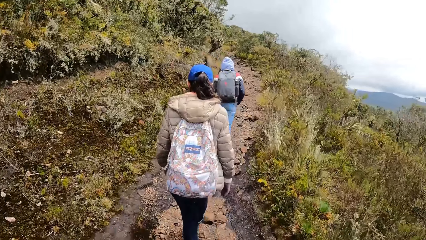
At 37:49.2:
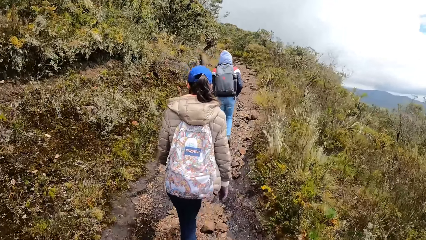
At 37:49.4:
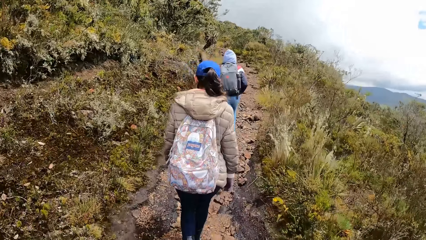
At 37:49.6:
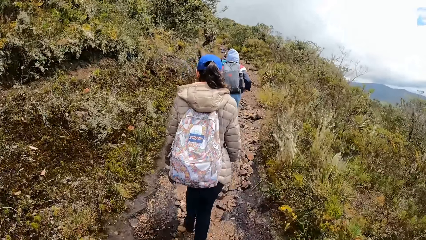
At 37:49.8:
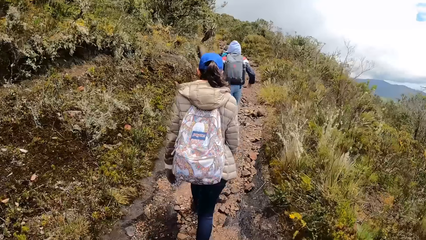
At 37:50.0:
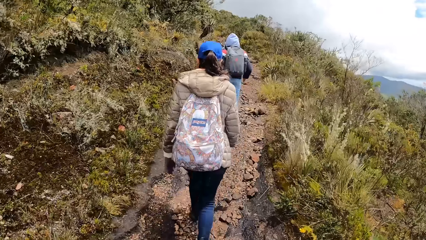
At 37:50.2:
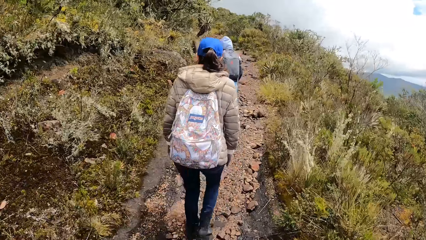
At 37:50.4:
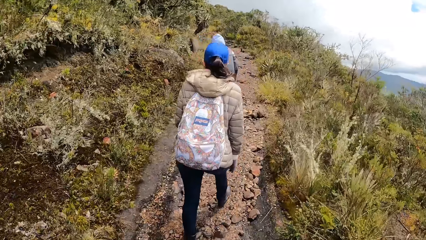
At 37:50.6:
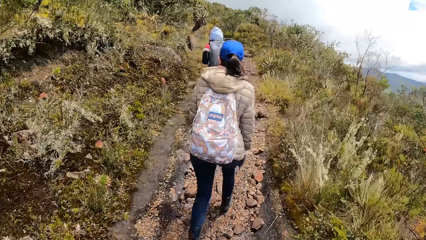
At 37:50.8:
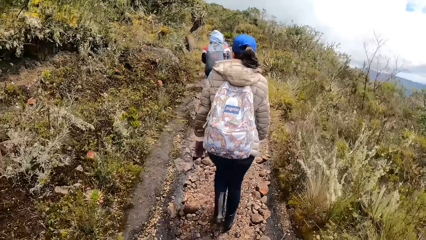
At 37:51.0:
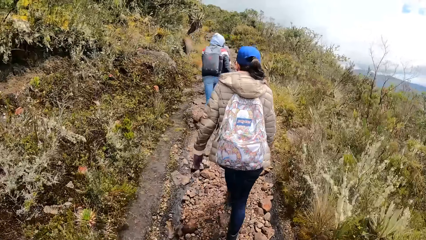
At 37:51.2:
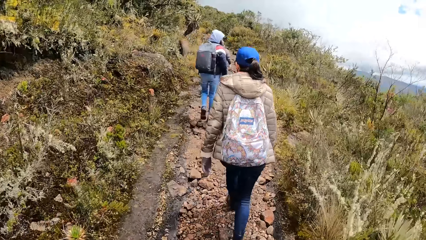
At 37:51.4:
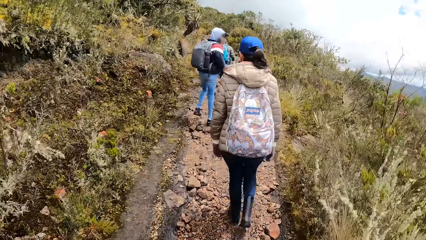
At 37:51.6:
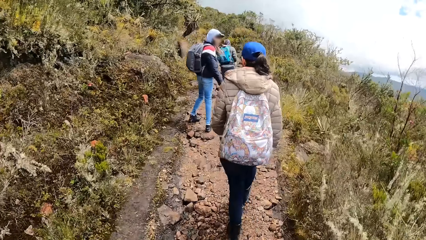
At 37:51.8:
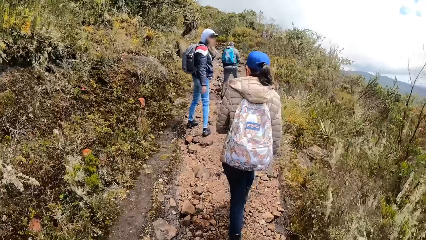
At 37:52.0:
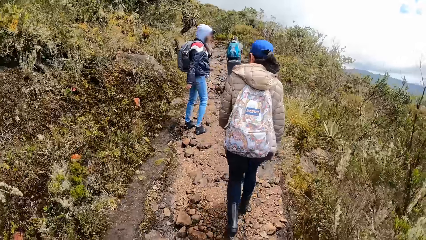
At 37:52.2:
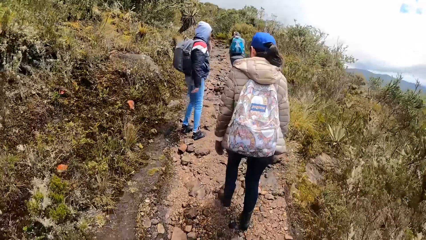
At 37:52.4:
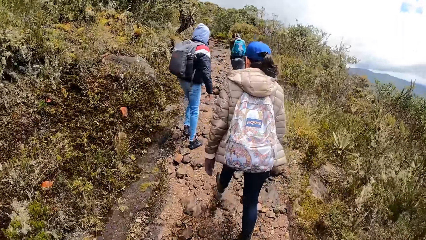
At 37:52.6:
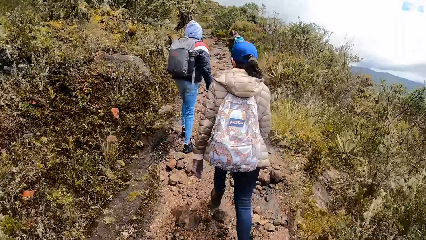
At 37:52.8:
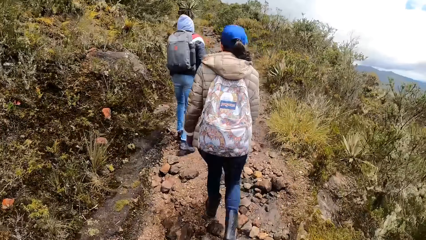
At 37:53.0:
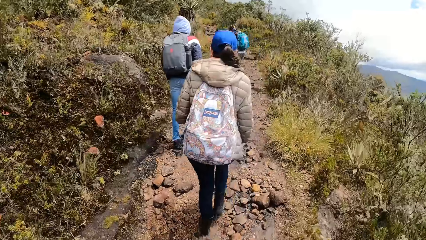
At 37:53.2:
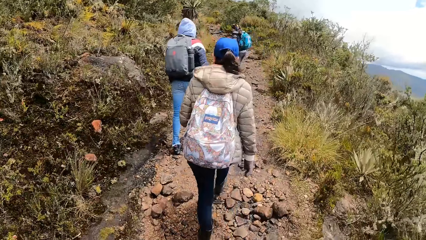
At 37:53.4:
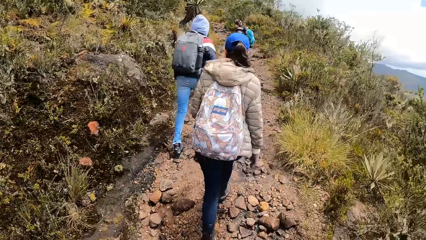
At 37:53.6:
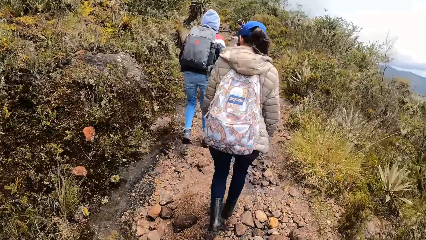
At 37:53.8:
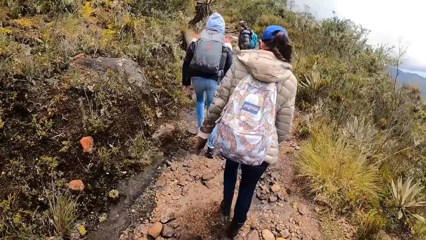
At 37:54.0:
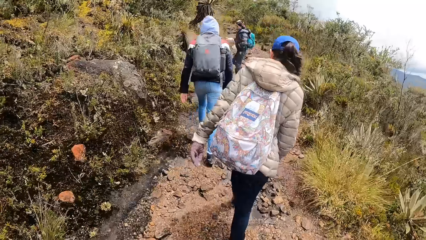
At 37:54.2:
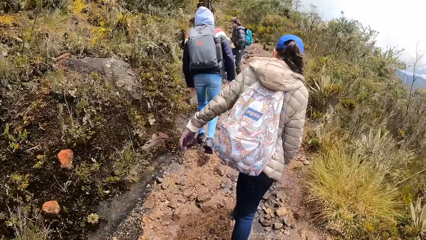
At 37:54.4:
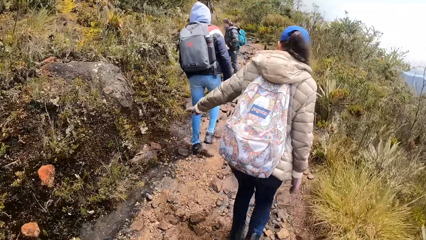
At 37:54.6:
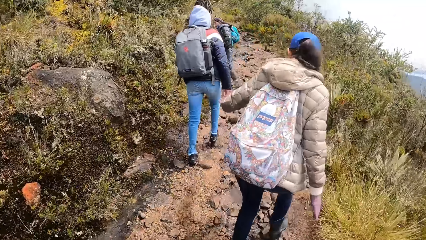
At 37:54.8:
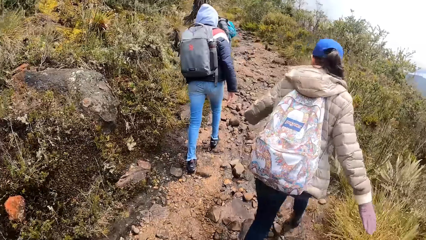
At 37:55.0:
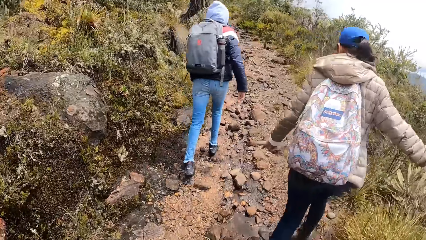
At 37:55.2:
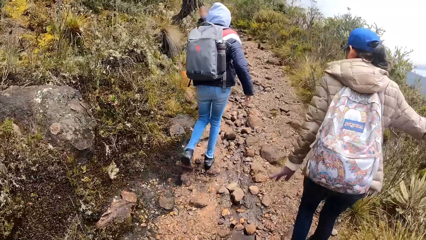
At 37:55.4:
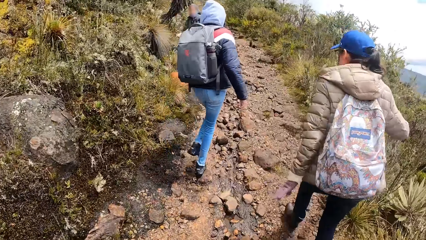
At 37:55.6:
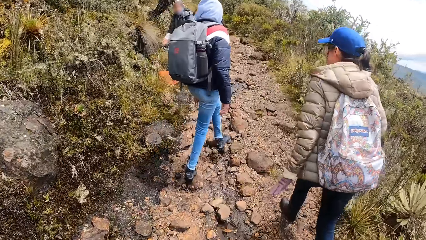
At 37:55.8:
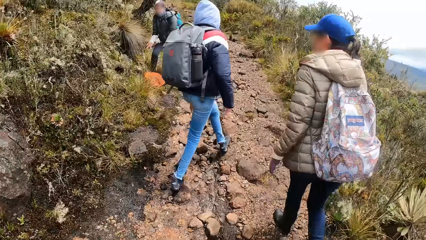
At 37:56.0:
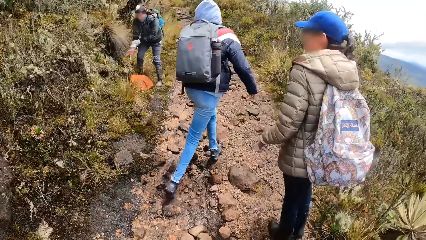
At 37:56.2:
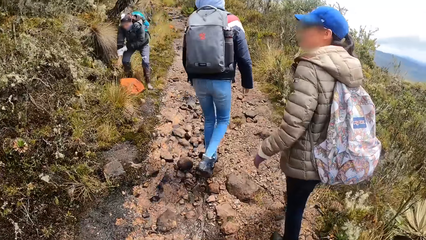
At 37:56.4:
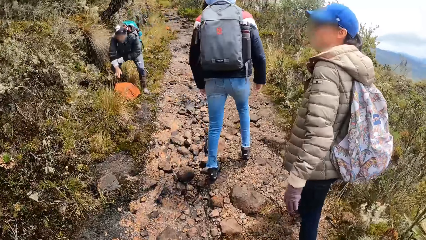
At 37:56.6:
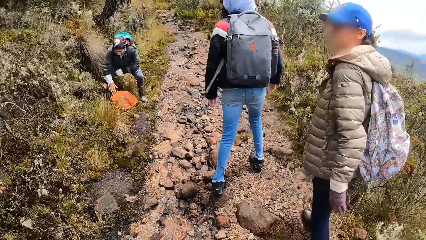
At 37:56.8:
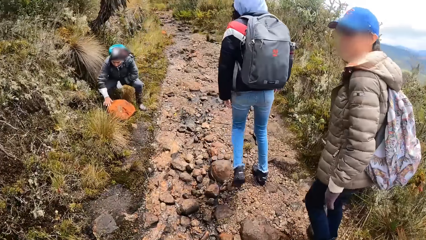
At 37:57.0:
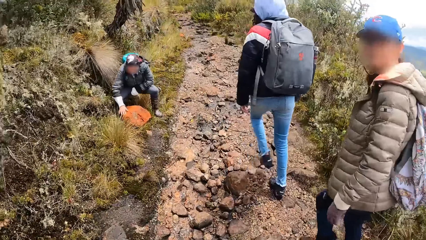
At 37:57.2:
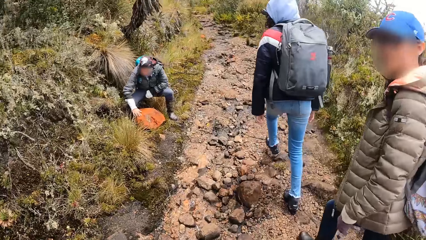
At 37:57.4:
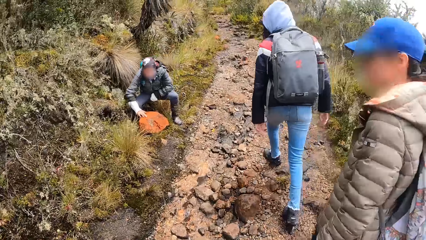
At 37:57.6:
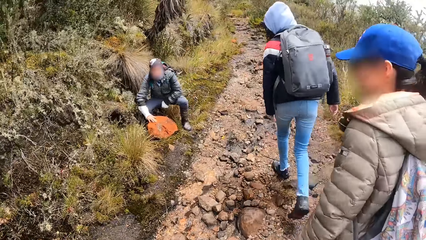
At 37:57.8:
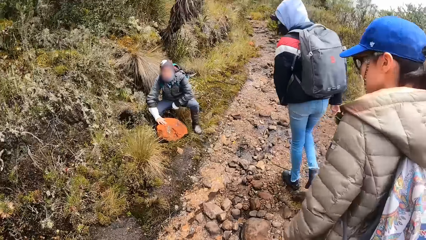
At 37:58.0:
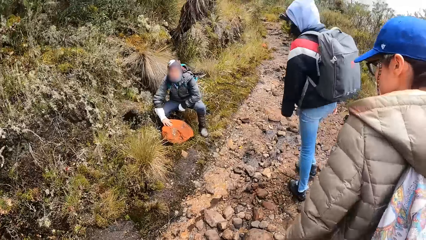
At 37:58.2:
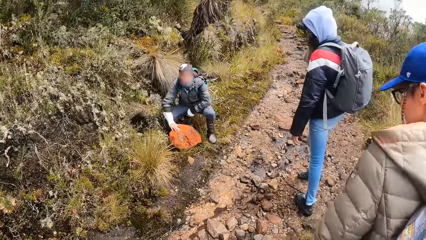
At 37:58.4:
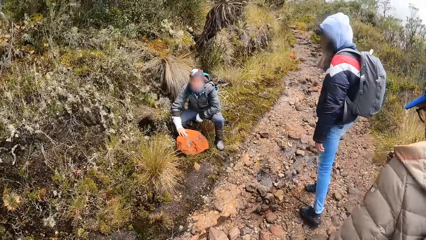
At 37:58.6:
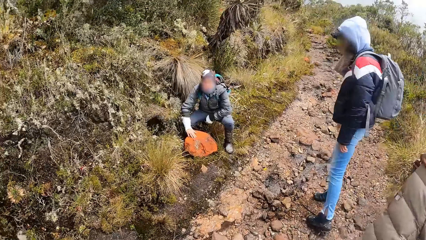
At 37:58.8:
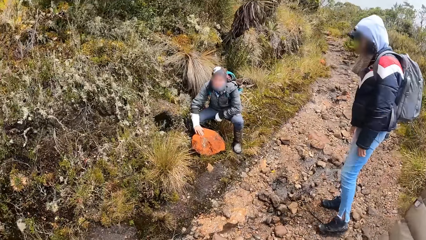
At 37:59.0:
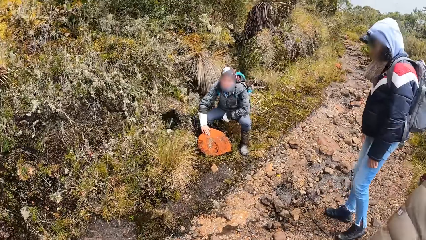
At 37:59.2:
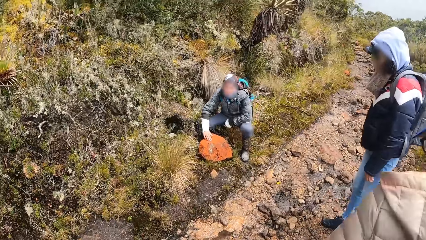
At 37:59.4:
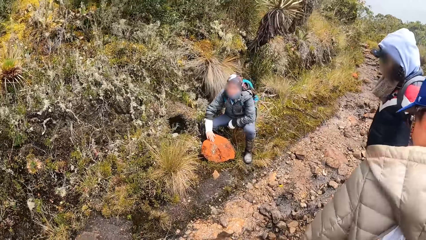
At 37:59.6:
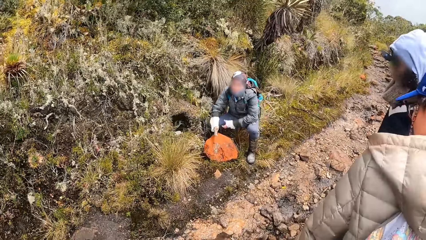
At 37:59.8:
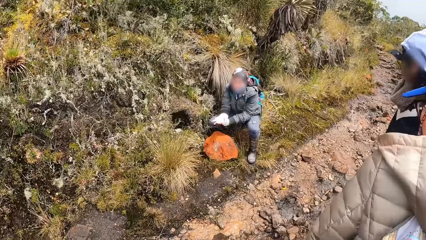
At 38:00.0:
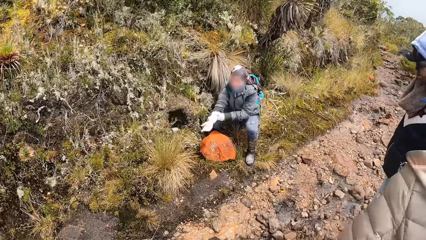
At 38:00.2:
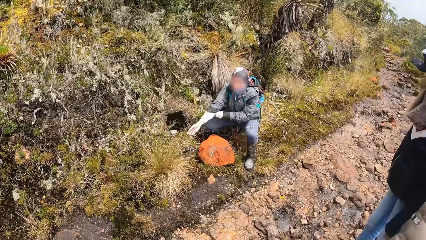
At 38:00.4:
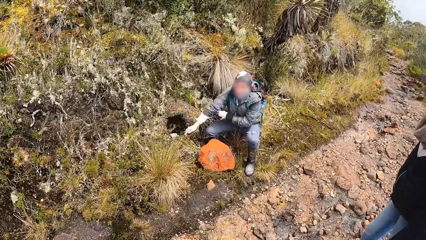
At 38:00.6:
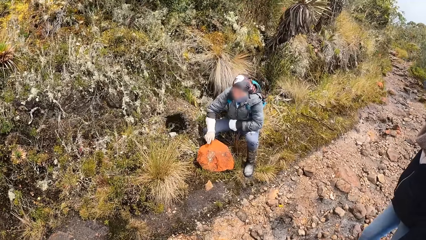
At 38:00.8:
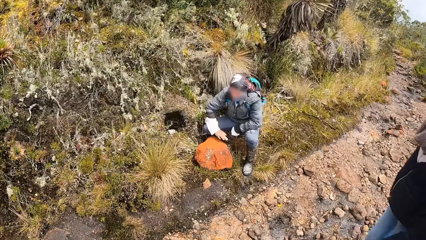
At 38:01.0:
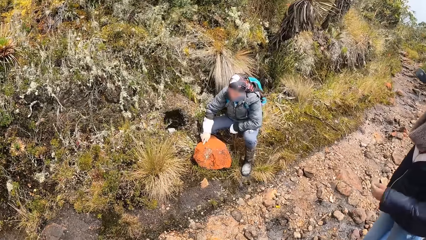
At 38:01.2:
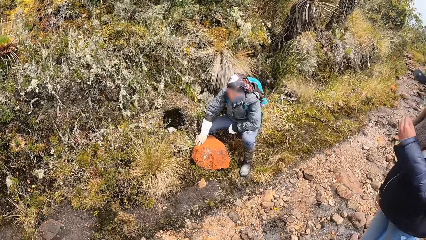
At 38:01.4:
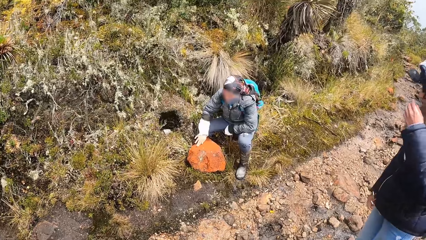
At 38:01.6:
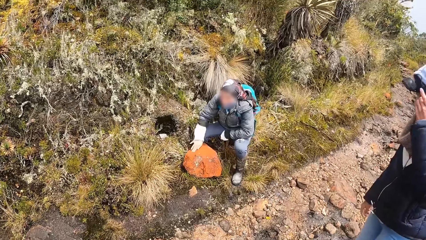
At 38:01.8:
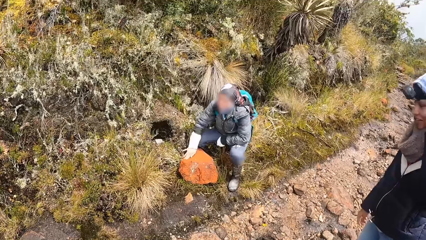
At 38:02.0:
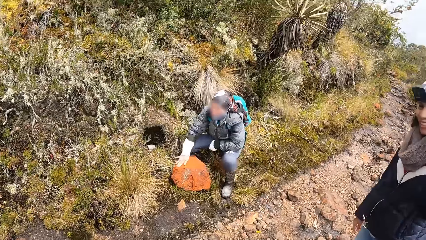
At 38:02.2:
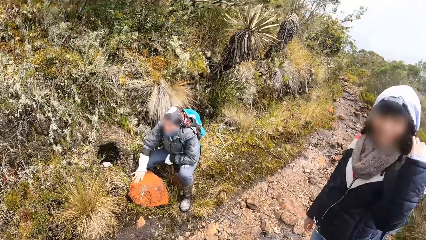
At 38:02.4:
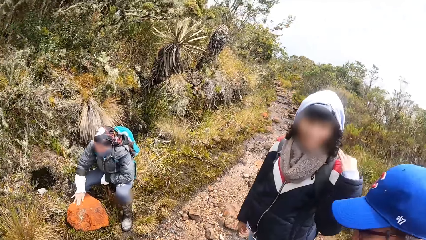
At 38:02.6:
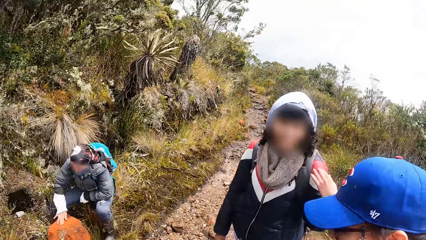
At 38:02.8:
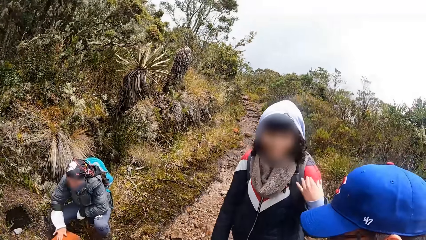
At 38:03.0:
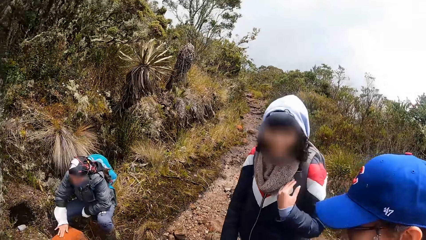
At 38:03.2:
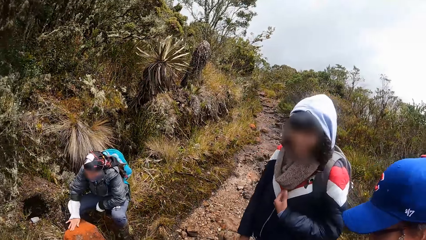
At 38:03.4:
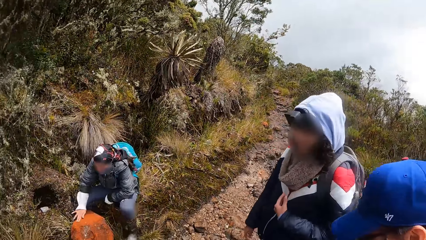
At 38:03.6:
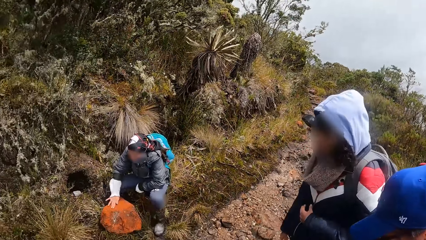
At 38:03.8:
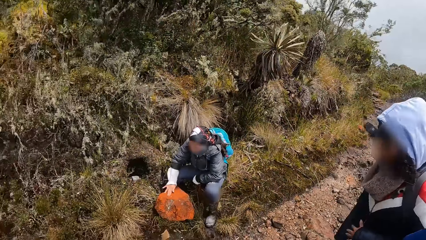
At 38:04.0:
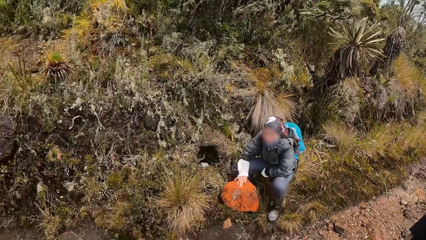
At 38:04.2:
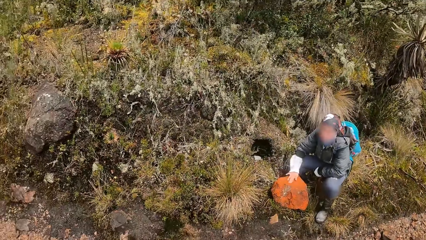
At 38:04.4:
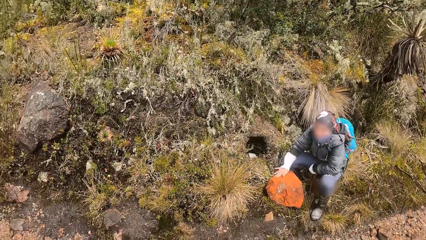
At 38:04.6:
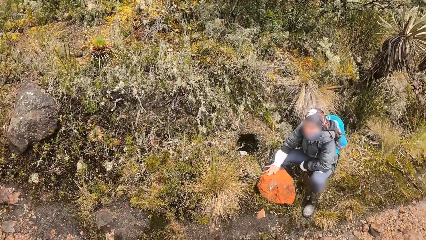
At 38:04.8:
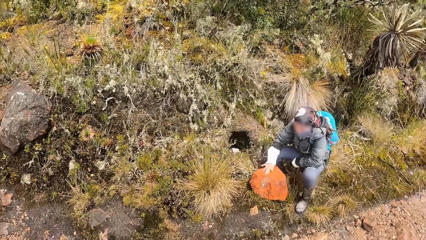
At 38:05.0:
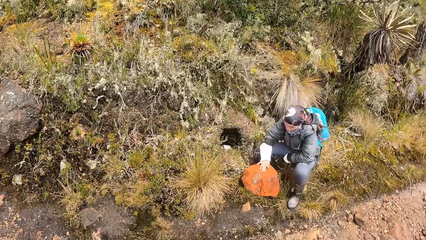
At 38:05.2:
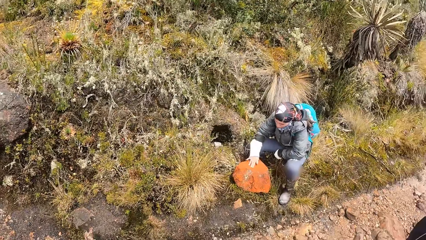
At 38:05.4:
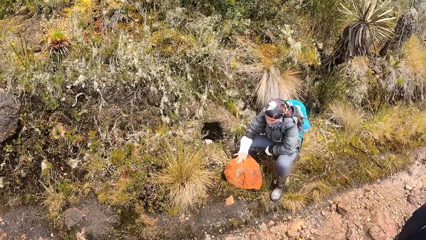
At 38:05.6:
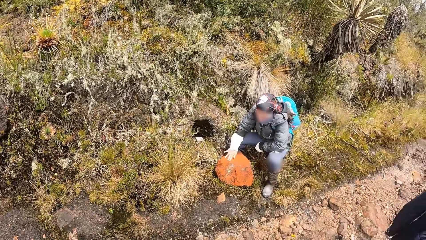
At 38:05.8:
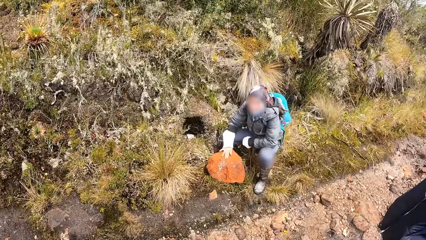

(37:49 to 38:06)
A woman rubs a rock on the floor with her right hand. The camera wearer converses with another woman. The first woman pulls her right shirt sleeve with her left hand. The camera wearer stands. The first woman rubs the rock on the floor with her right hand and touches the rock.
